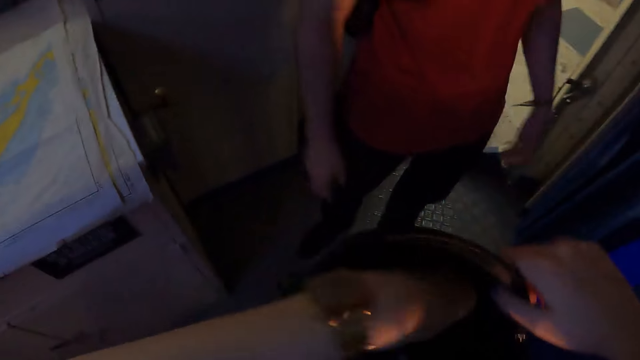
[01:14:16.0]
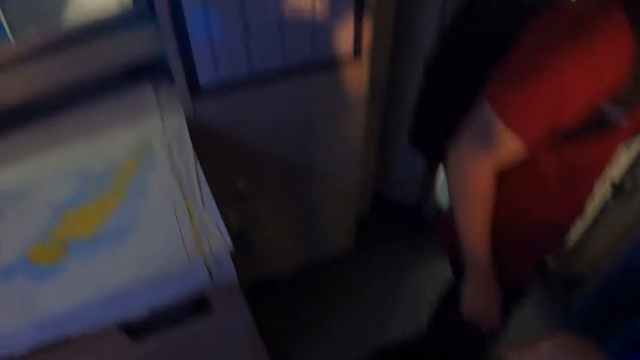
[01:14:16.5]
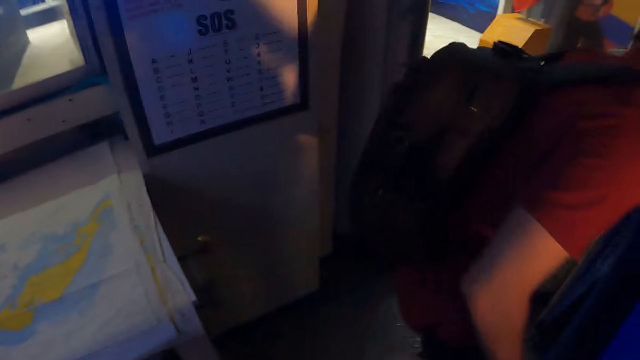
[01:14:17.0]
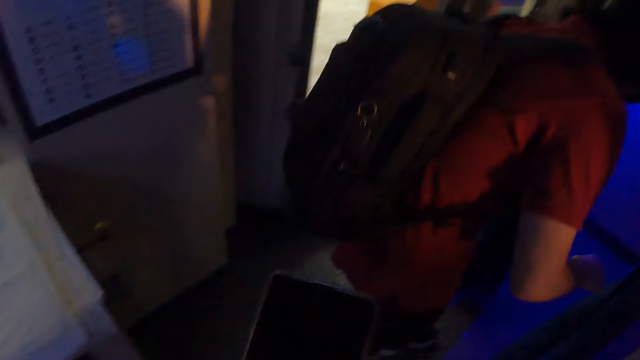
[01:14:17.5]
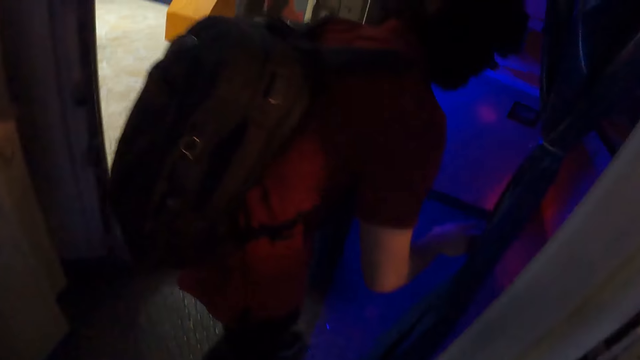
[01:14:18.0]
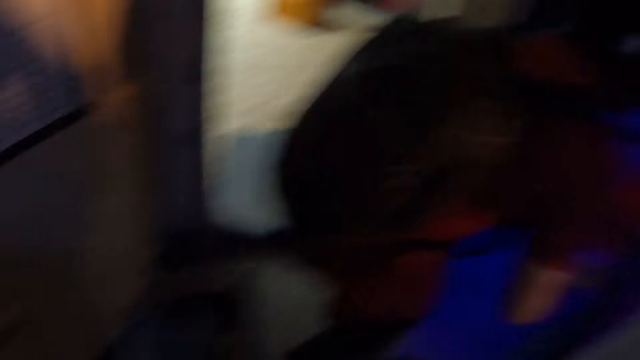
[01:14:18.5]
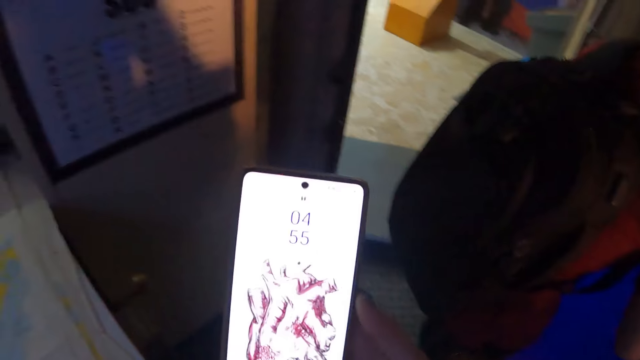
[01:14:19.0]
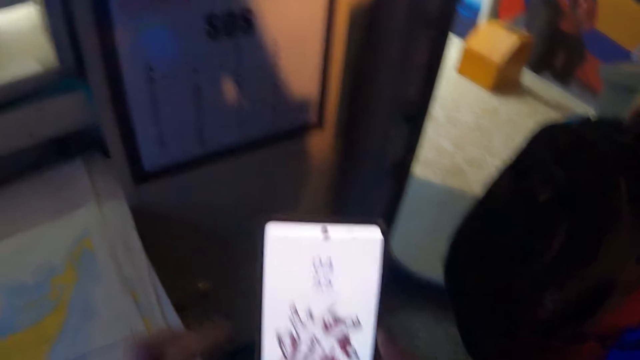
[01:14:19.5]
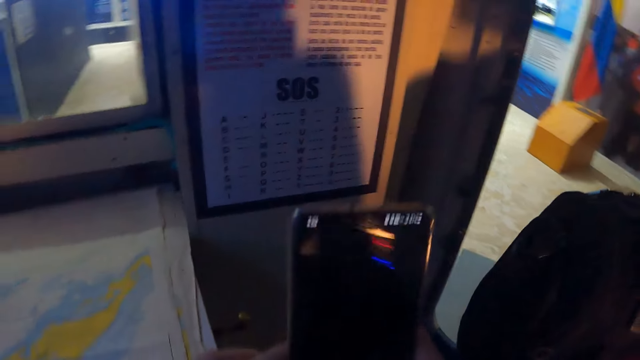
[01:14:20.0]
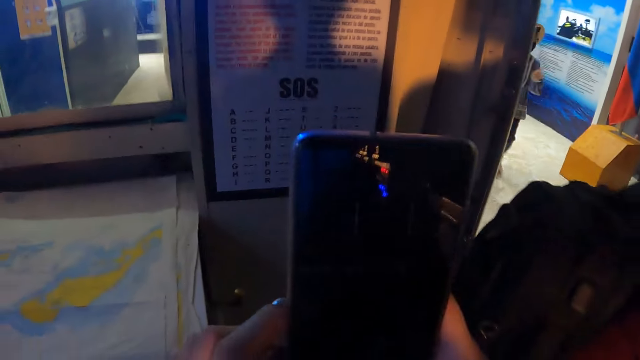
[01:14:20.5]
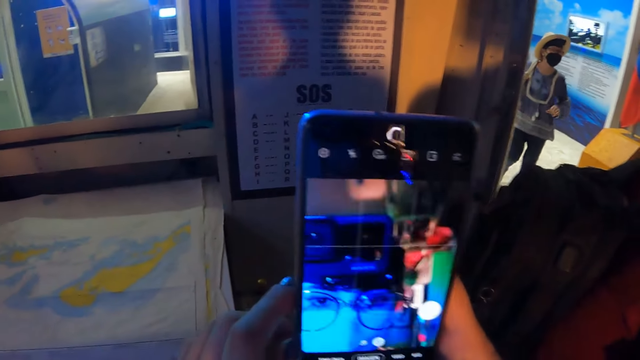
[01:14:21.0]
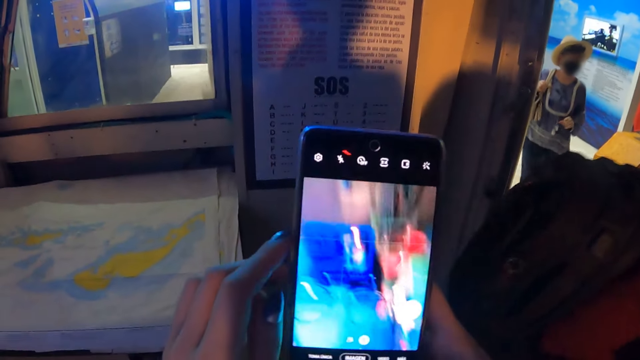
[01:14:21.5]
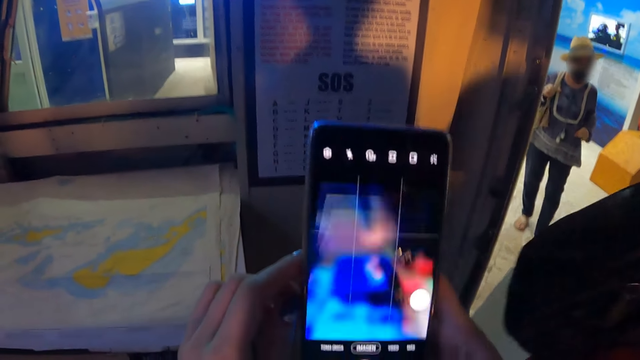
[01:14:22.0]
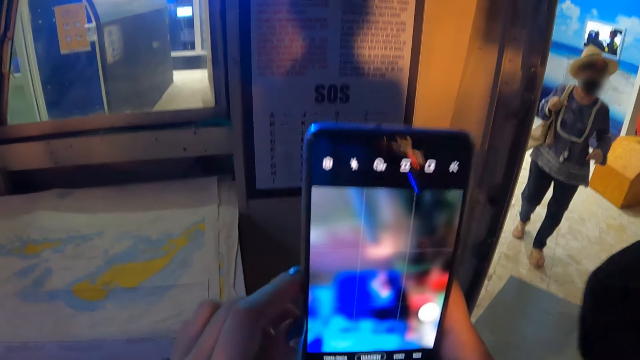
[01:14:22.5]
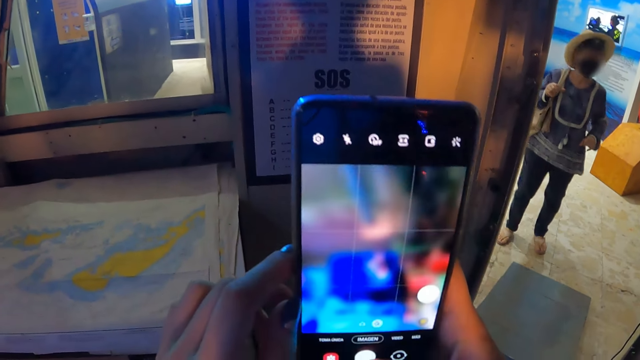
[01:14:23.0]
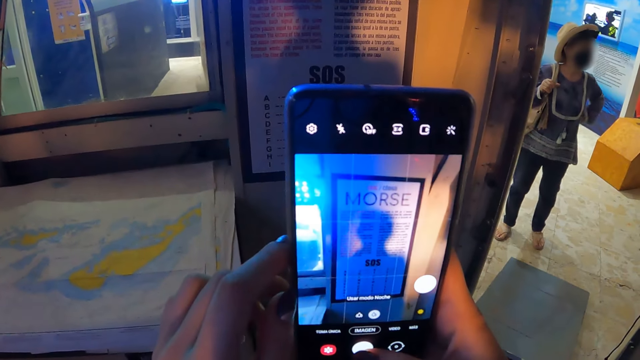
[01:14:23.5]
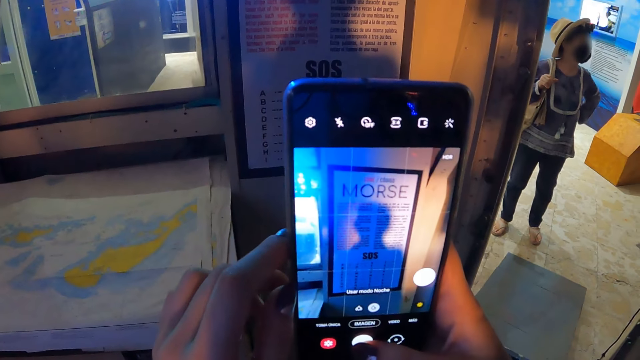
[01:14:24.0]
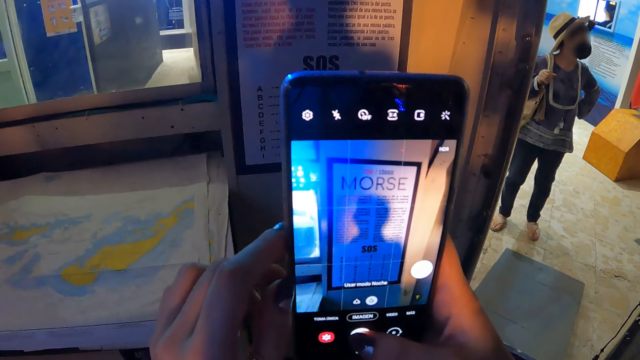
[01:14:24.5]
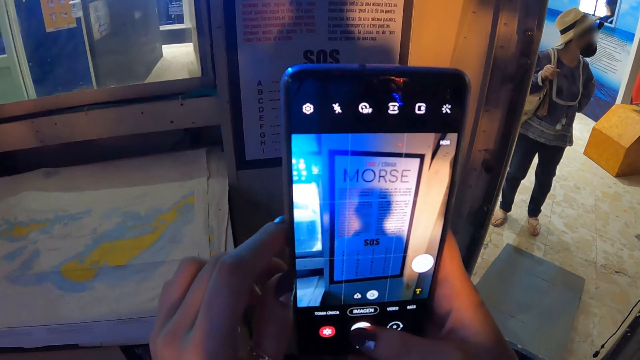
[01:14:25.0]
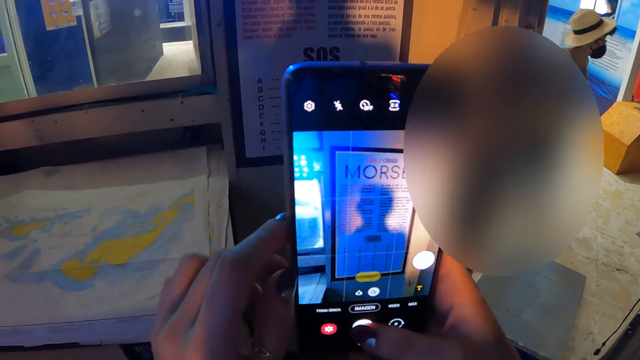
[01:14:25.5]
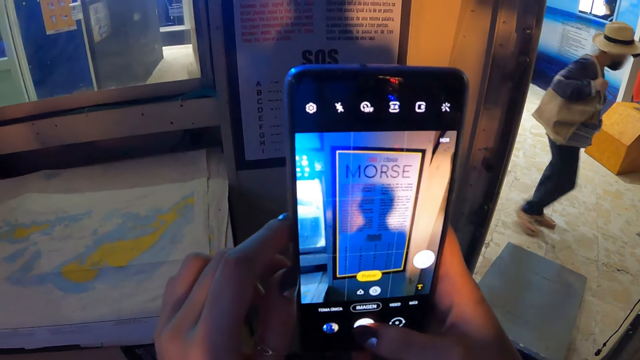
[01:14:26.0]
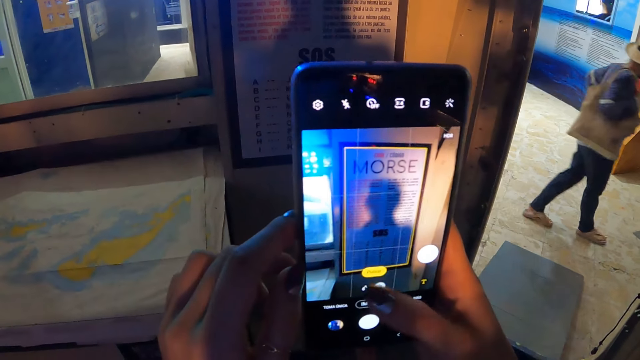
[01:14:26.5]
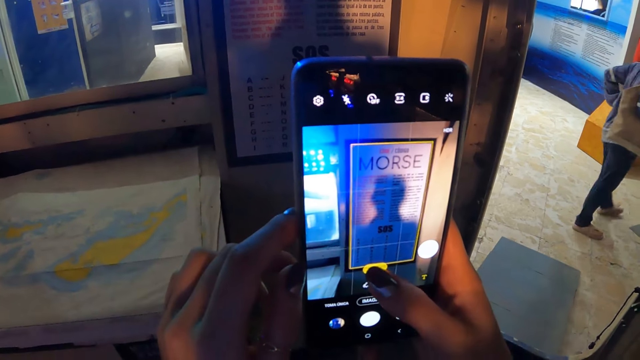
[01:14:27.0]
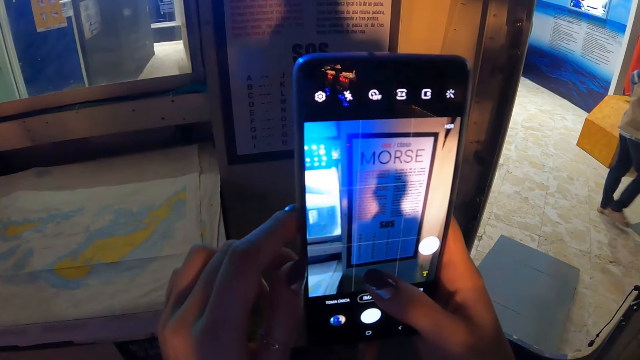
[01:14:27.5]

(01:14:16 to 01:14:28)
The camera wearer removes a mobile phone from the bag. They use the mobile phone. They take a photo of a wall chart.

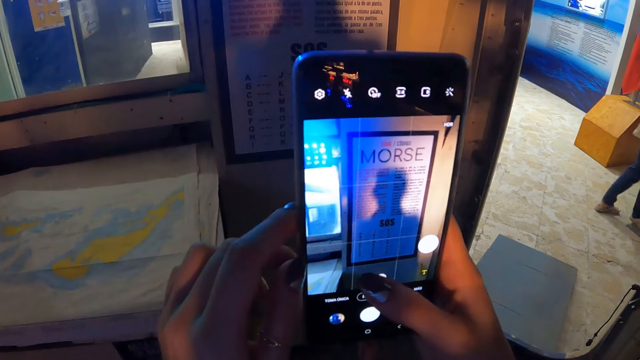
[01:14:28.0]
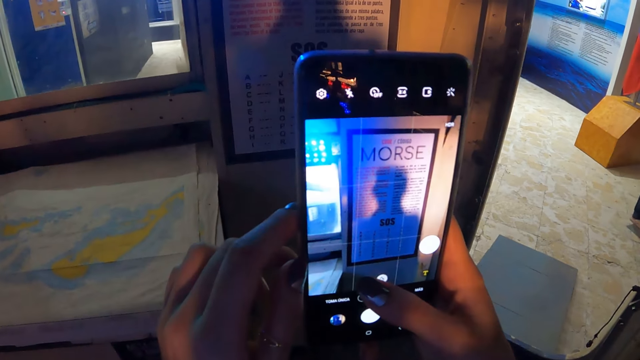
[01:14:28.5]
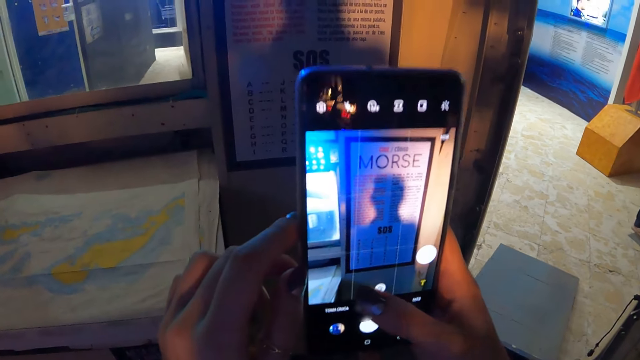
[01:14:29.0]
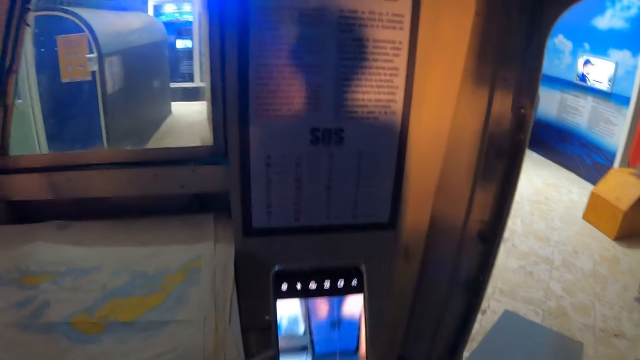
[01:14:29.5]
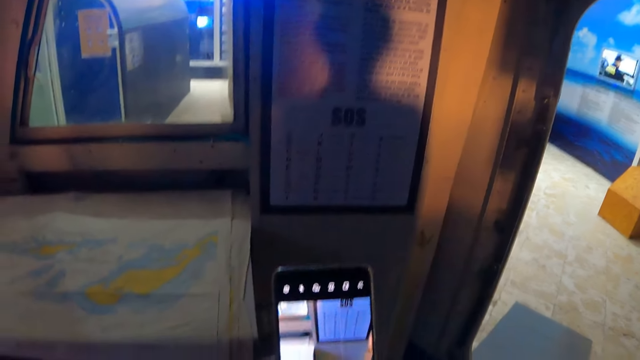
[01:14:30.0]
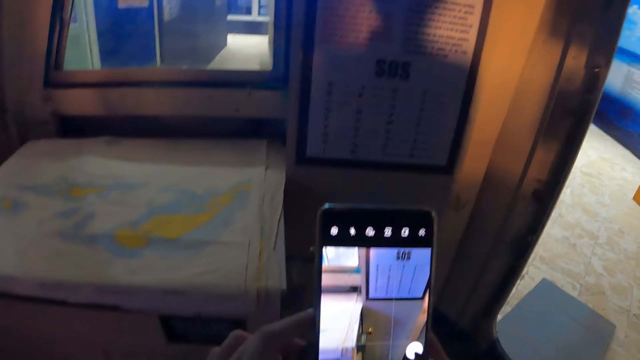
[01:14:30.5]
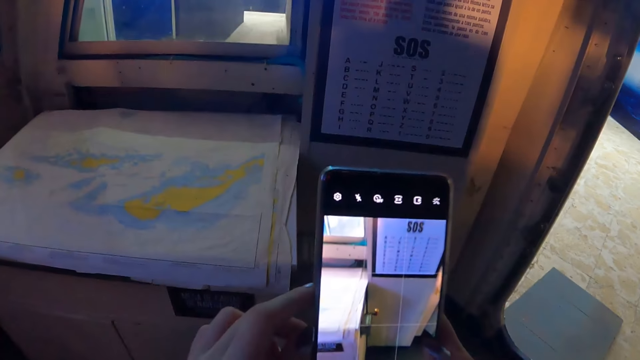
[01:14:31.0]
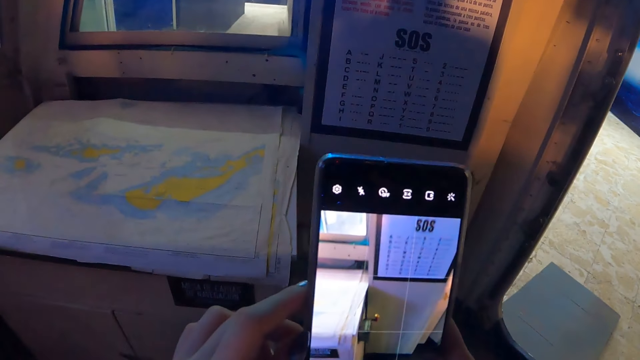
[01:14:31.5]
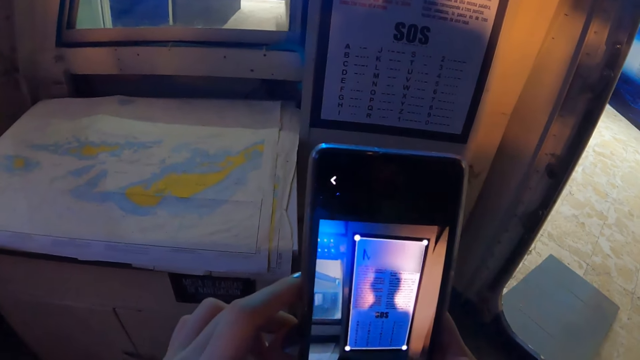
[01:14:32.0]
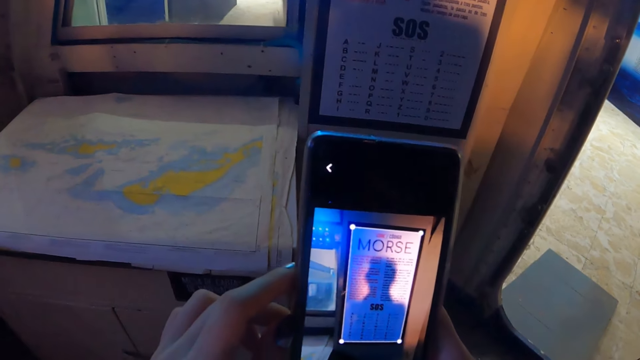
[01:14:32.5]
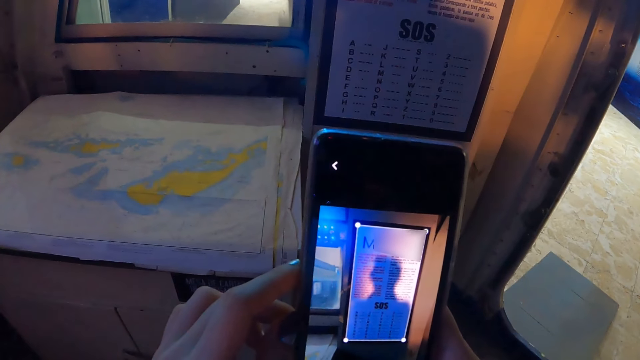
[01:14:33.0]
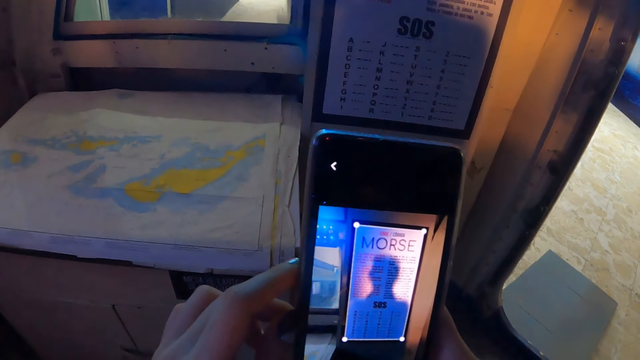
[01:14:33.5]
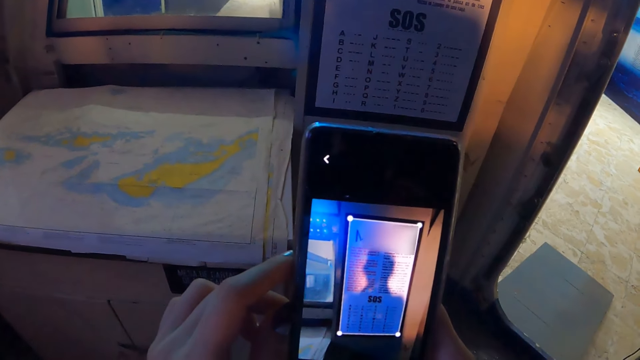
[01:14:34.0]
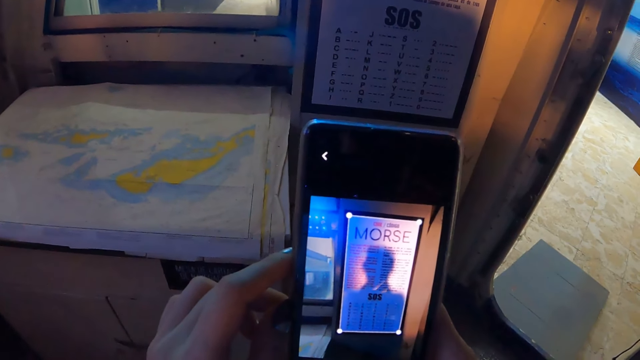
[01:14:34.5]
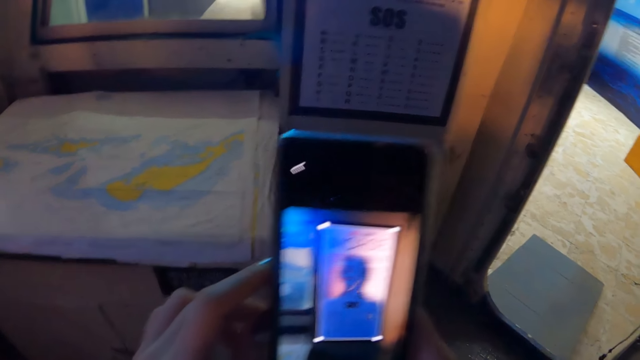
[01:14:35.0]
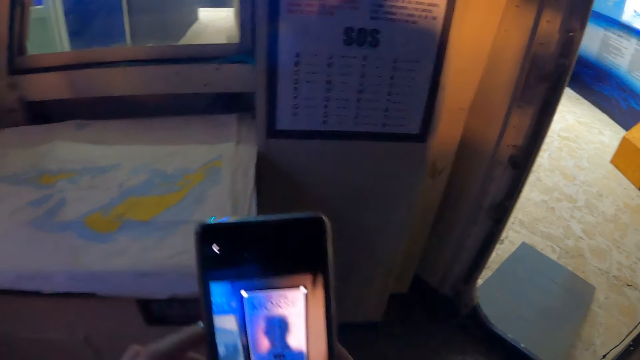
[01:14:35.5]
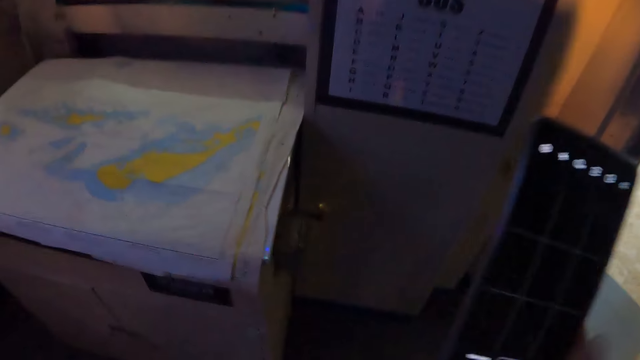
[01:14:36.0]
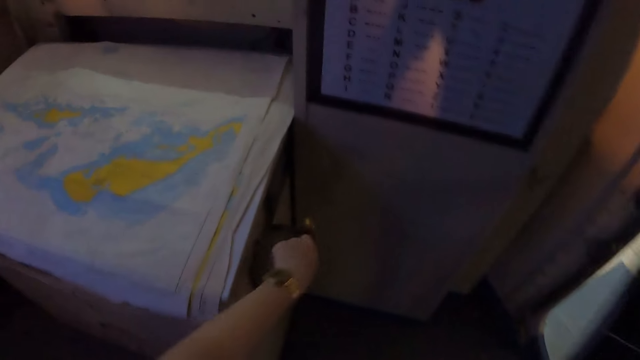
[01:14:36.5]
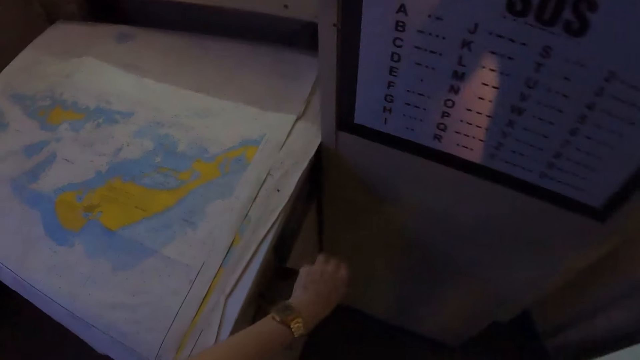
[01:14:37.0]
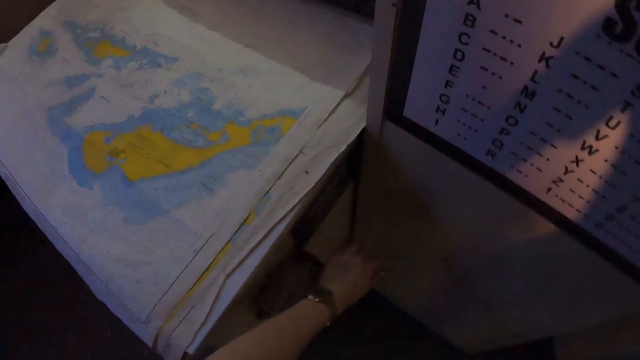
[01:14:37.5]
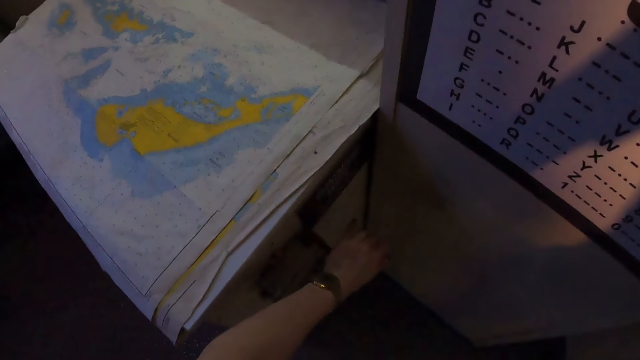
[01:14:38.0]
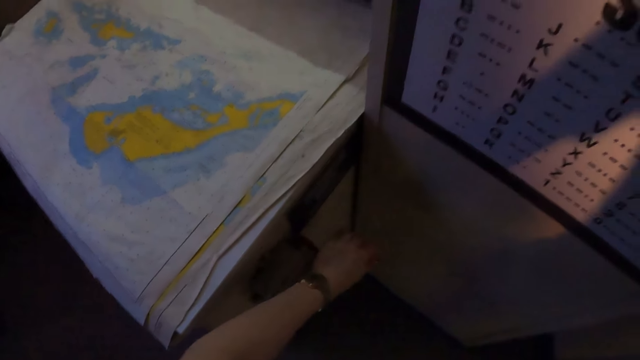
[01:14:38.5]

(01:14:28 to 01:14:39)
The camera wearer stares at the mobile phone.
